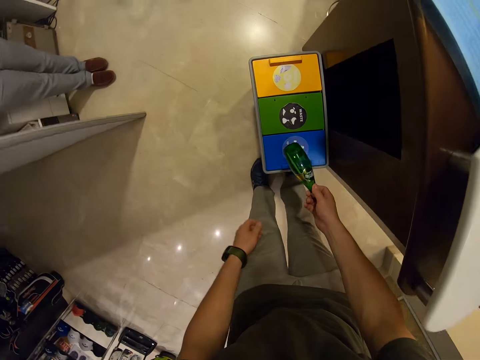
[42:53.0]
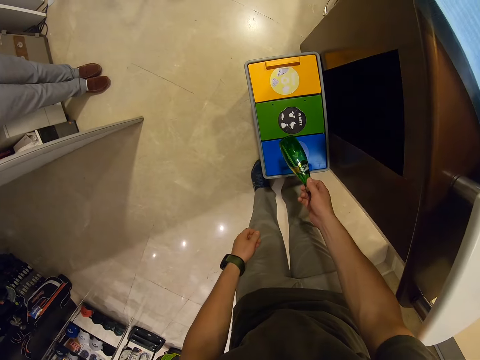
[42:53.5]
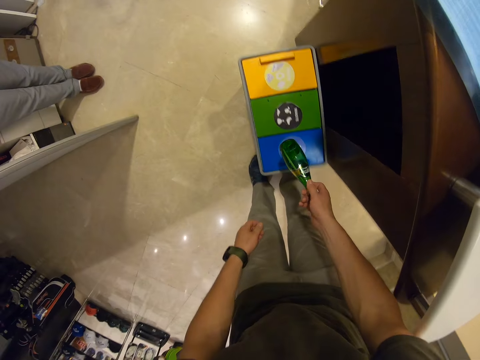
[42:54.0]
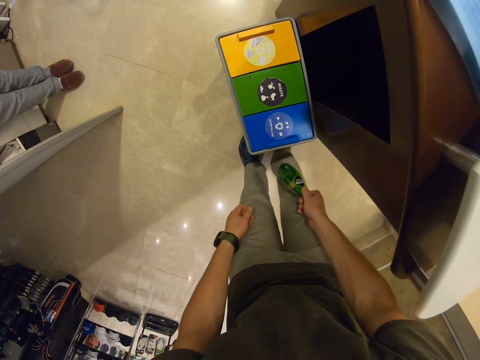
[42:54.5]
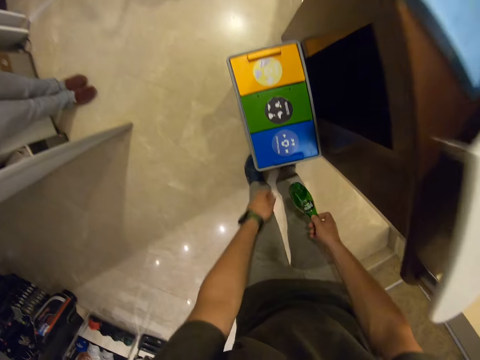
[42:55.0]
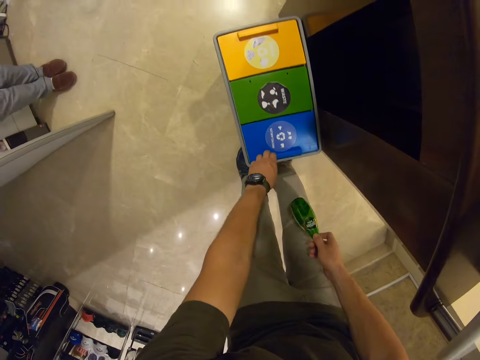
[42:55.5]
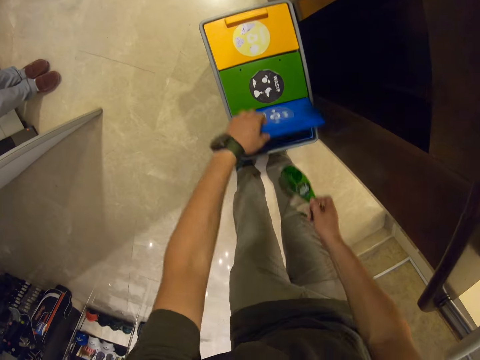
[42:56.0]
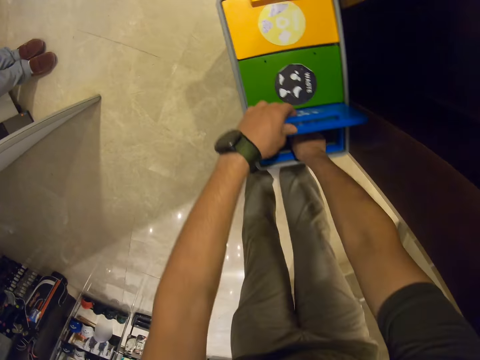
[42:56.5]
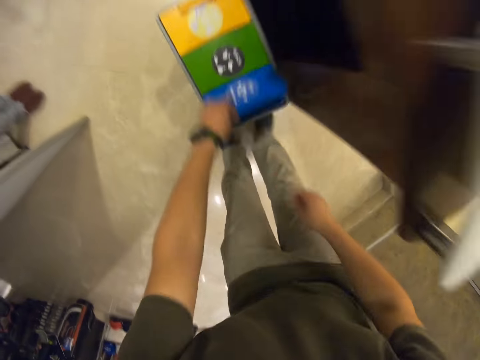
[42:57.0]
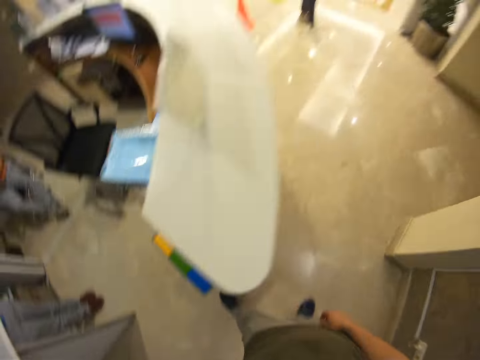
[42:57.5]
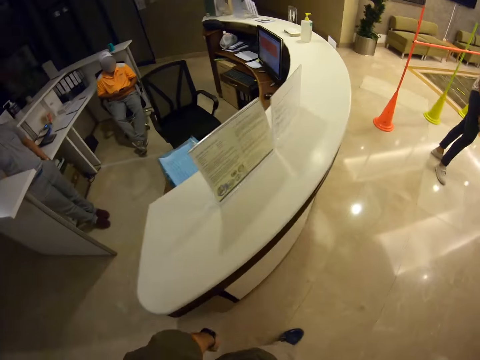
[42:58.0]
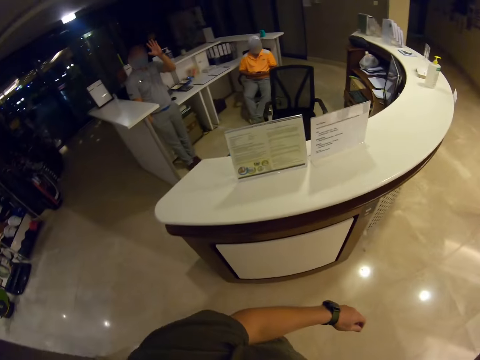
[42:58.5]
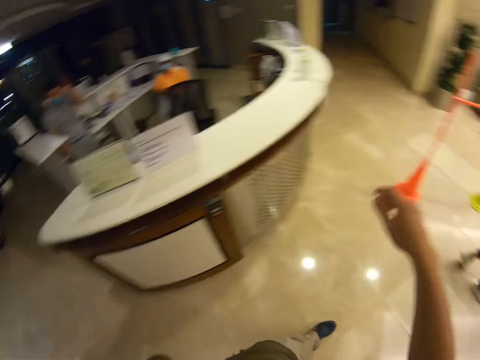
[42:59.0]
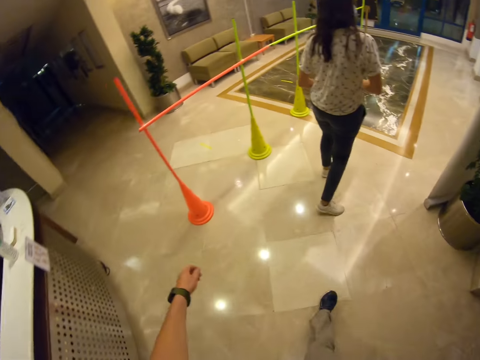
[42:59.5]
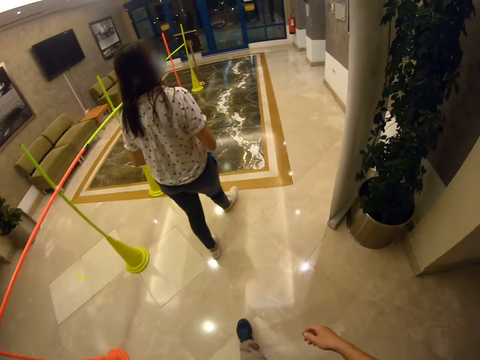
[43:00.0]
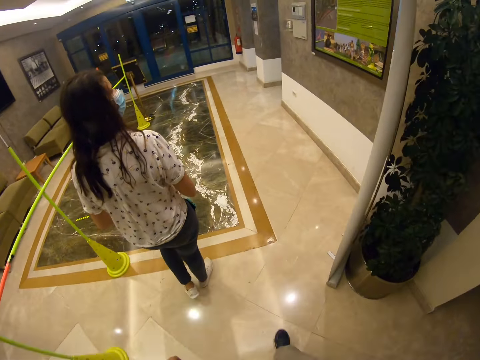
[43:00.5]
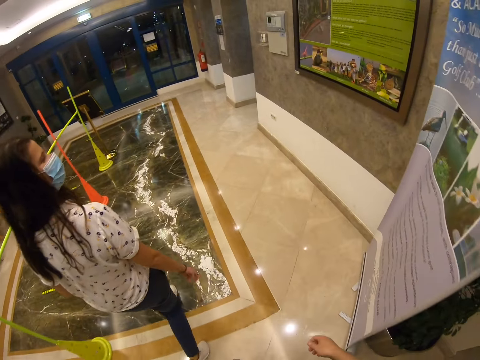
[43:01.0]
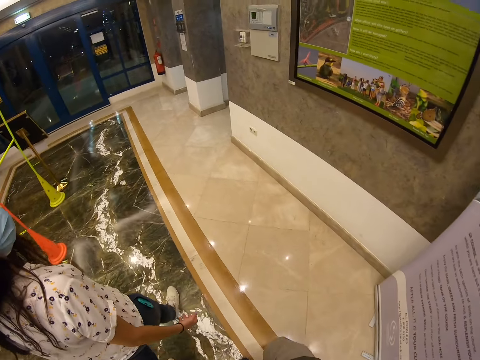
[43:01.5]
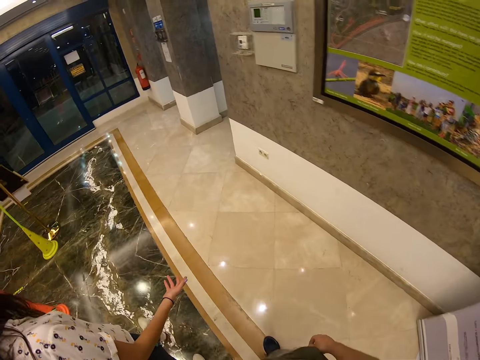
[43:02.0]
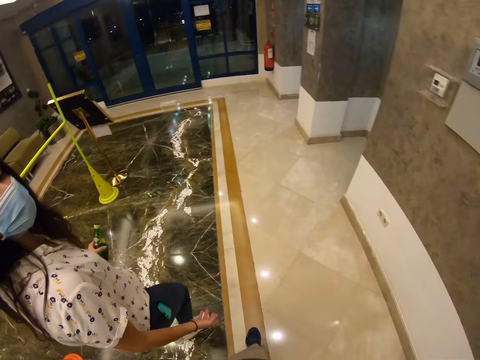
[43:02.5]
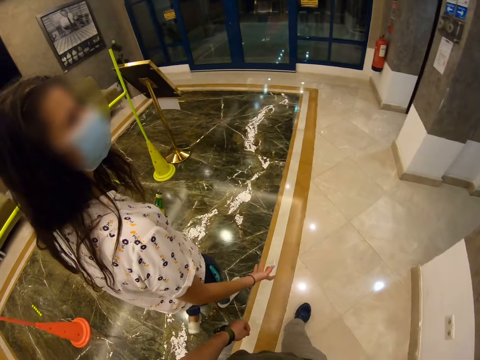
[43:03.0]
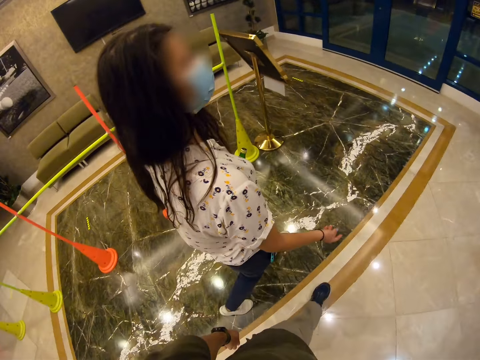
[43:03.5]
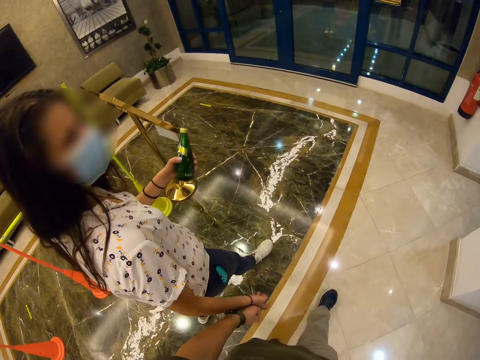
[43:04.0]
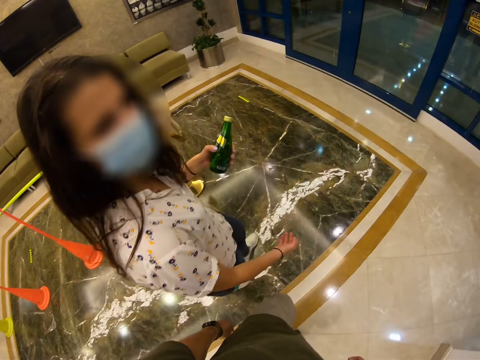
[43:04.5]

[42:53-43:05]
The camera wearer puts the bottle on the box. They hold a box and open the box. They put the bottle inside the box. They walk around the shop. A woman walks around the store.

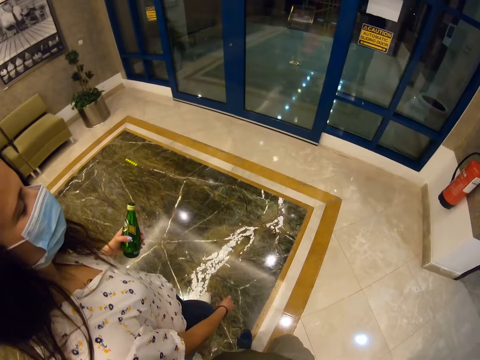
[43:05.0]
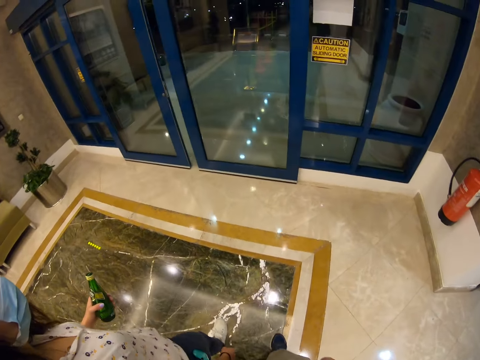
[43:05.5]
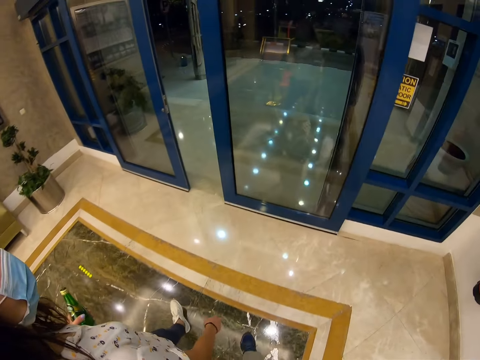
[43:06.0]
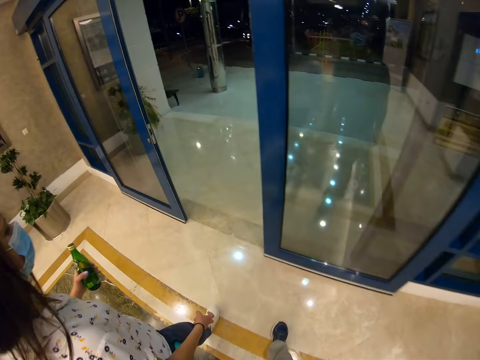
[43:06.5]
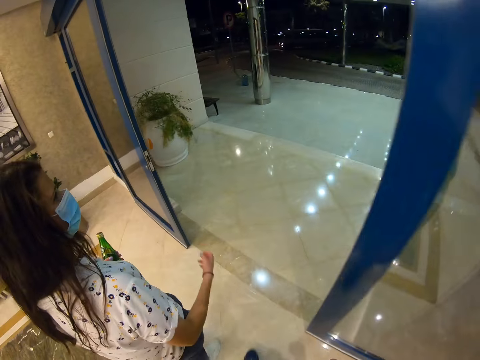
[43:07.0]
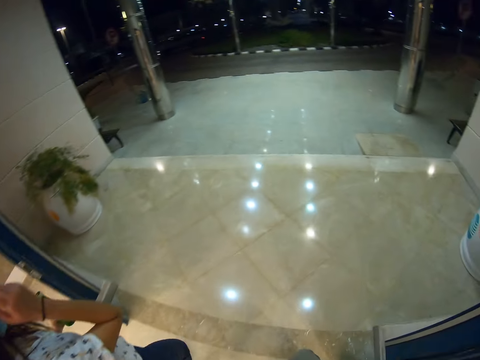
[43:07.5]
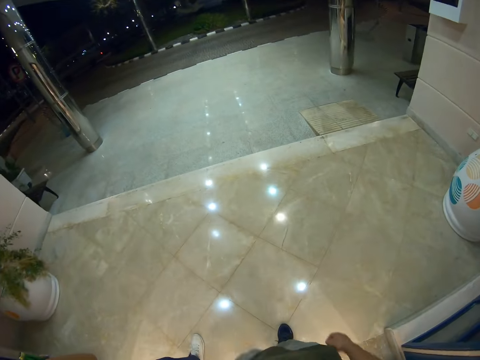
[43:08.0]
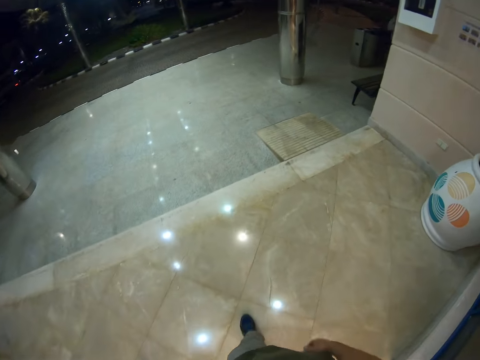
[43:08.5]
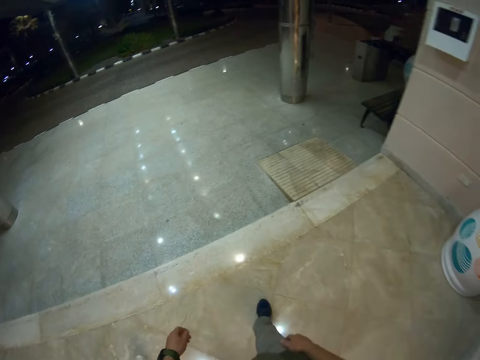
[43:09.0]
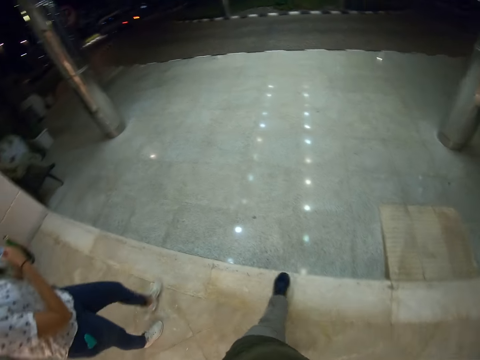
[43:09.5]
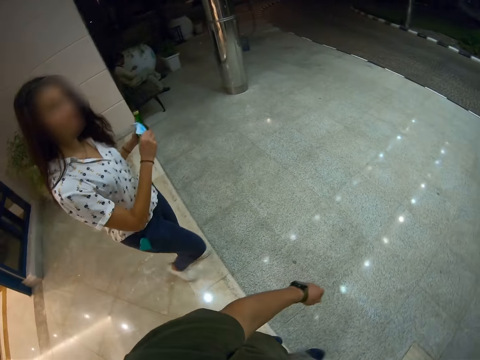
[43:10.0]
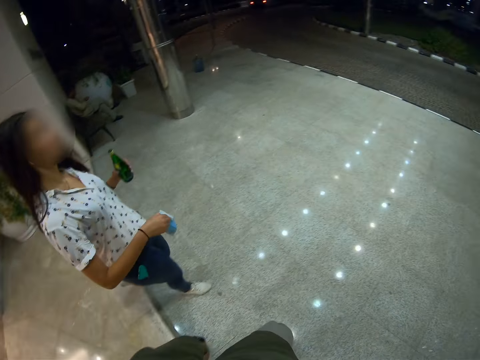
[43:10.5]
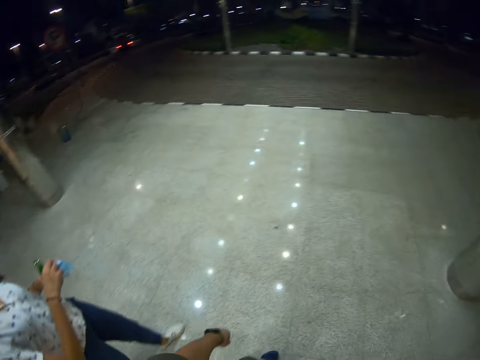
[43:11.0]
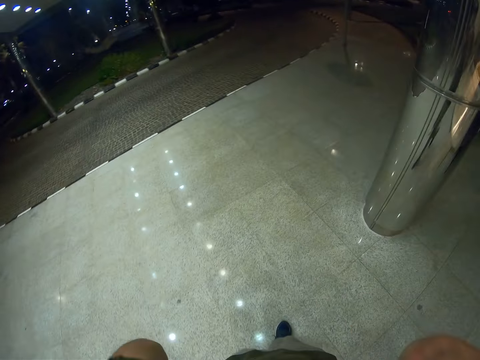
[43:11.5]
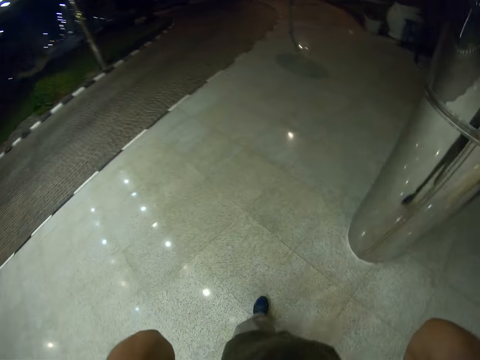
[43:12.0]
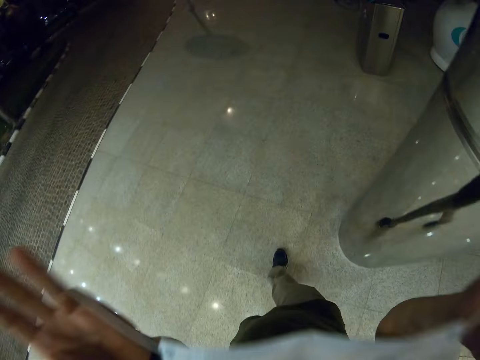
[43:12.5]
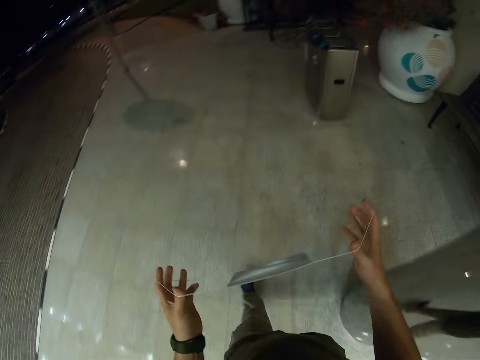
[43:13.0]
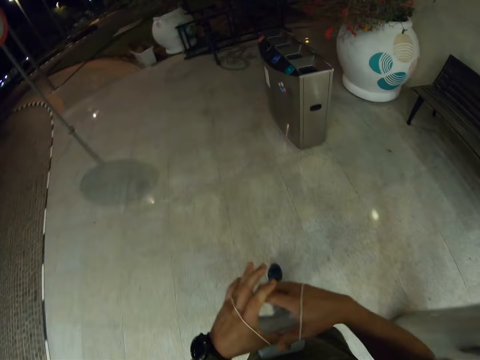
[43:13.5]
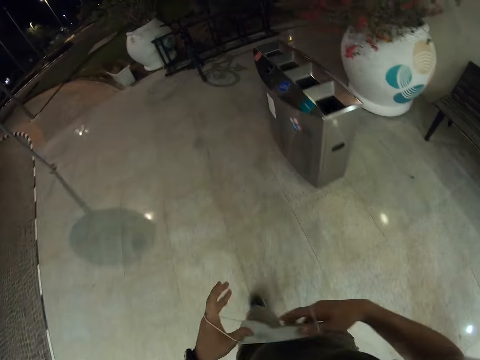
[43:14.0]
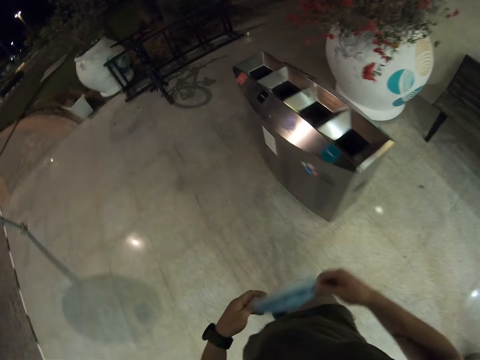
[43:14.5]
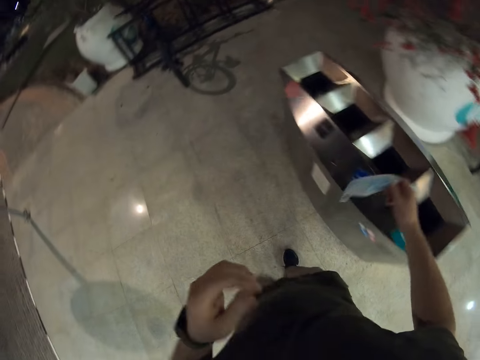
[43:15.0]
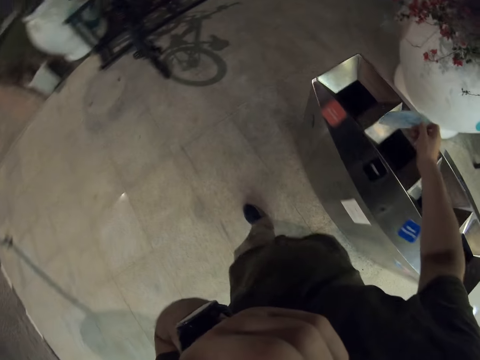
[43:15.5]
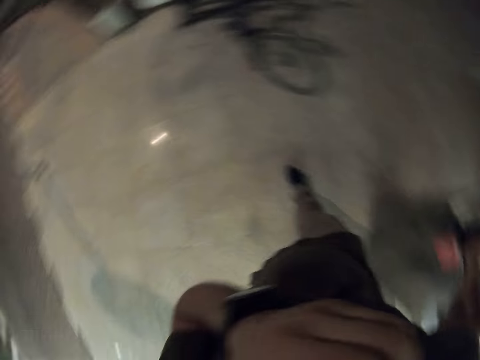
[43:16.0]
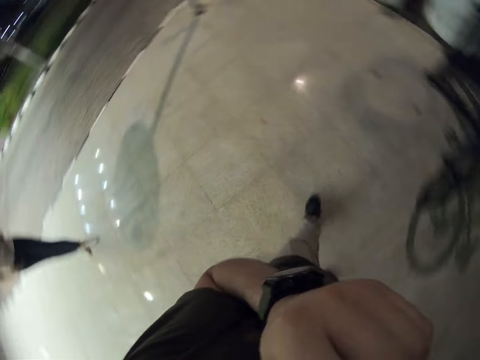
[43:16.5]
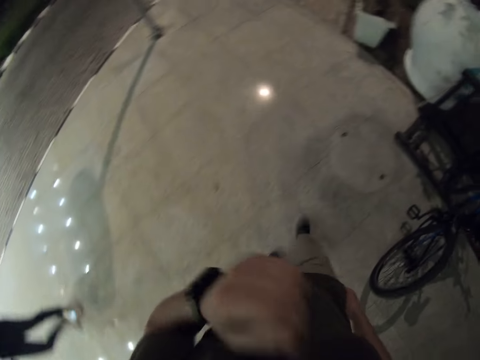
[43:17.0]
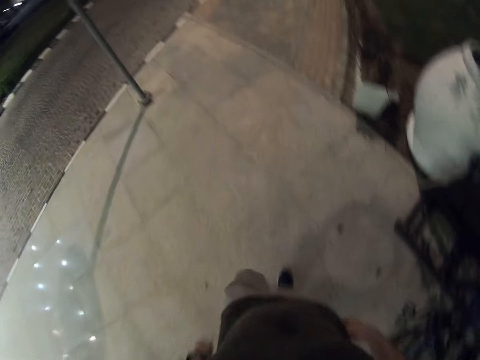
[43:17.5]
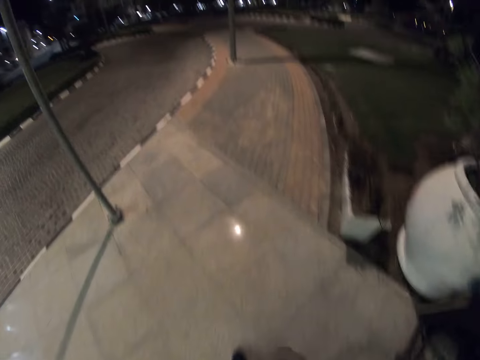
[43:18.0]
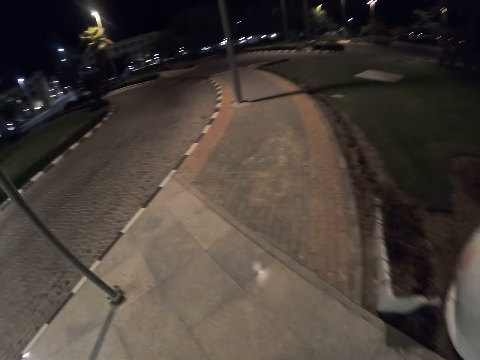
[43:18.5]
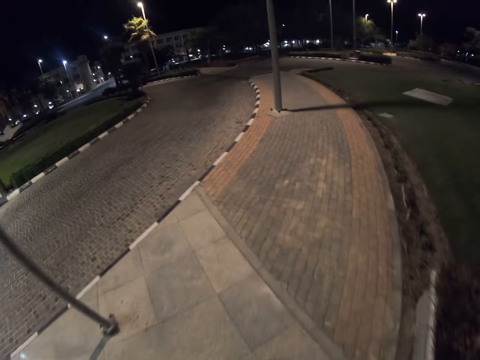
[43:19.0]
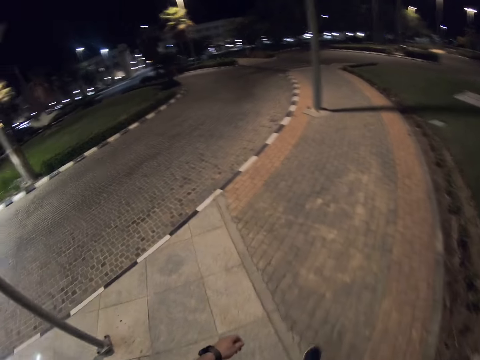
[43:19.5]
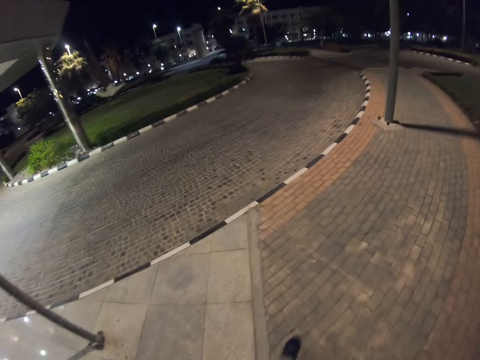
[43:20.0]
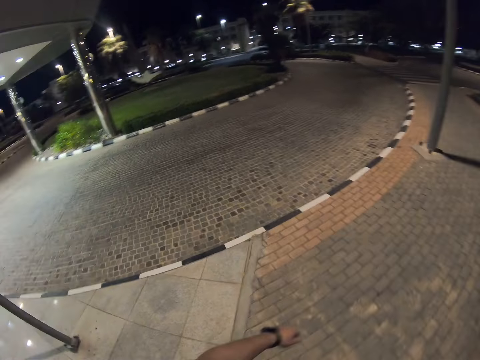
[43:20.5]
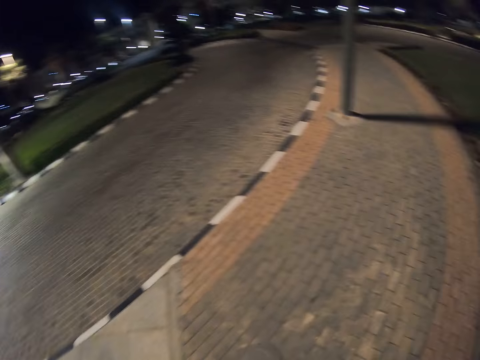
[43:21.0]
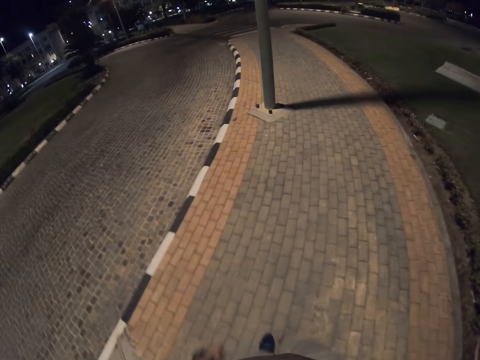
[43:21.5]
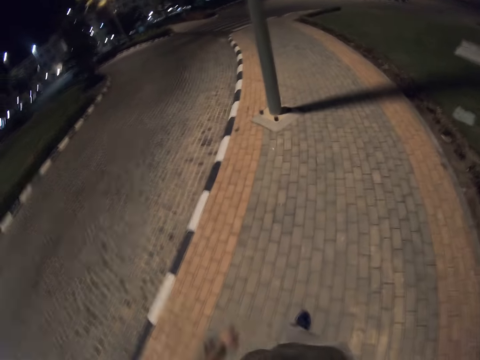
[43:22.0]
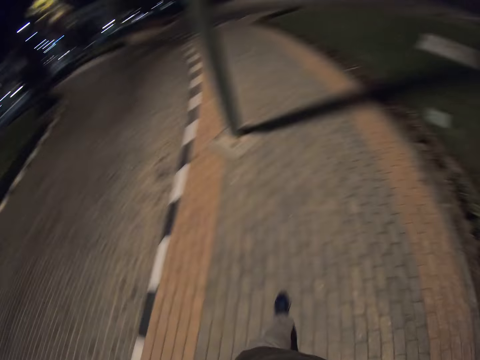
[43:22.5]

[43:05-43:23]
The camera wearer talks with a woman. The woman walks out of the store. The camera wearer walks out of the store. The woman removes the mask and walks around the pavement. The camera wearer removes the mask. They walk along the path. They fold the mask. They put the mask in the waste bin. They walk along the path. They walk on the road.
